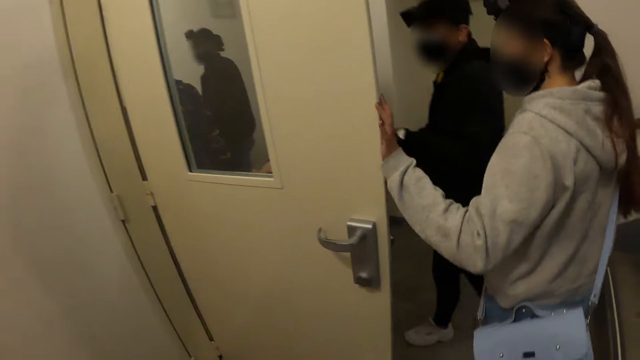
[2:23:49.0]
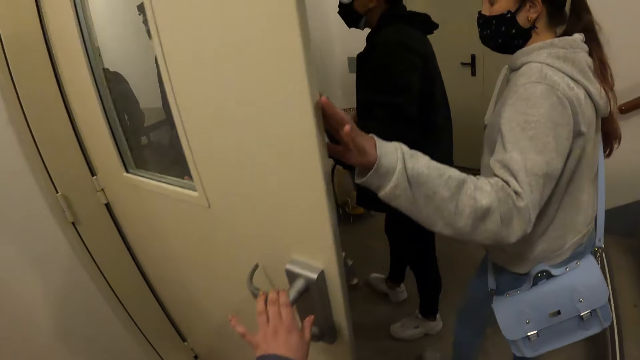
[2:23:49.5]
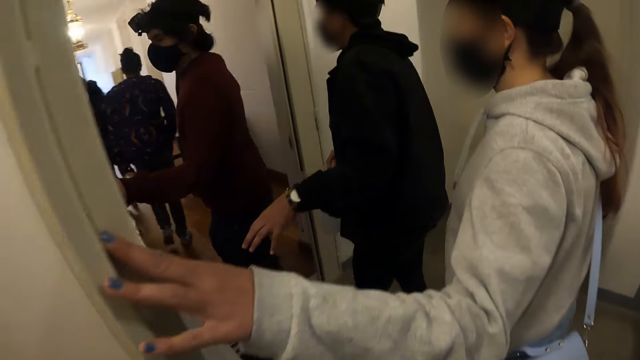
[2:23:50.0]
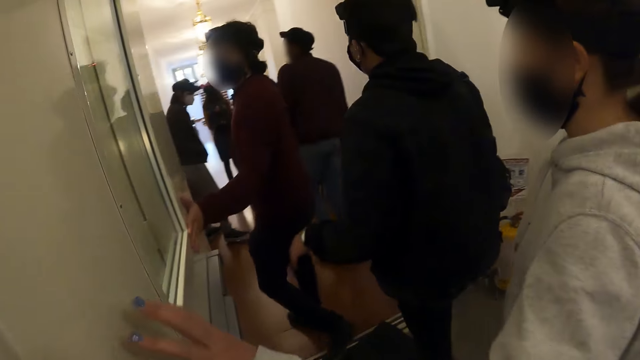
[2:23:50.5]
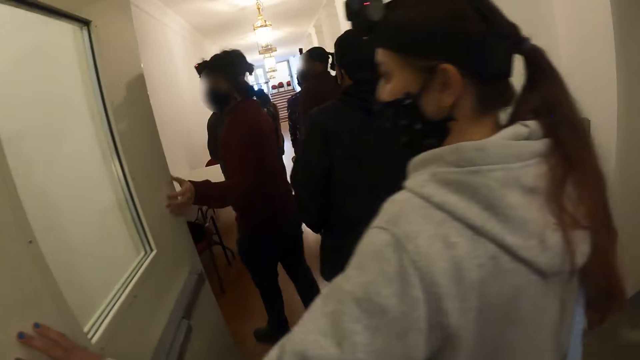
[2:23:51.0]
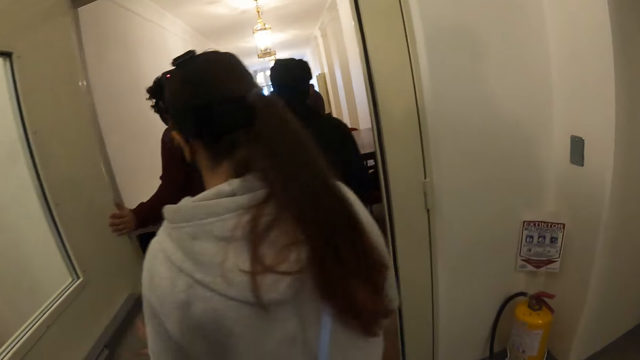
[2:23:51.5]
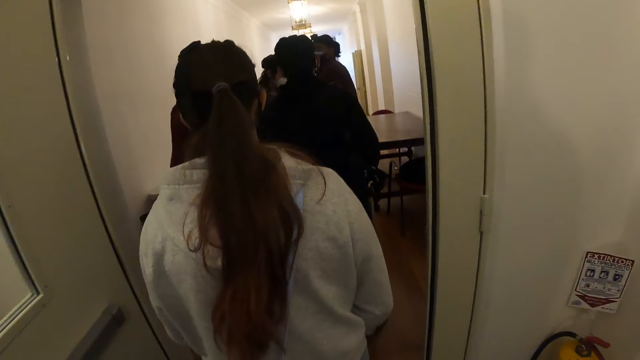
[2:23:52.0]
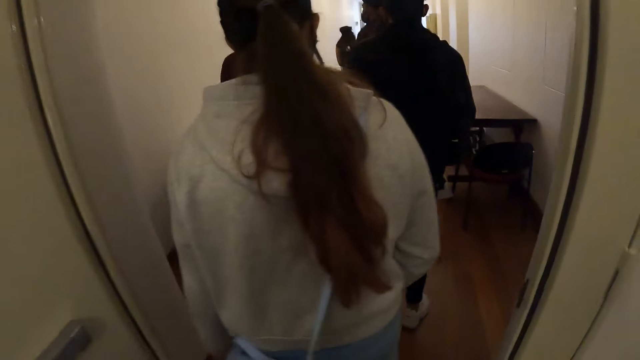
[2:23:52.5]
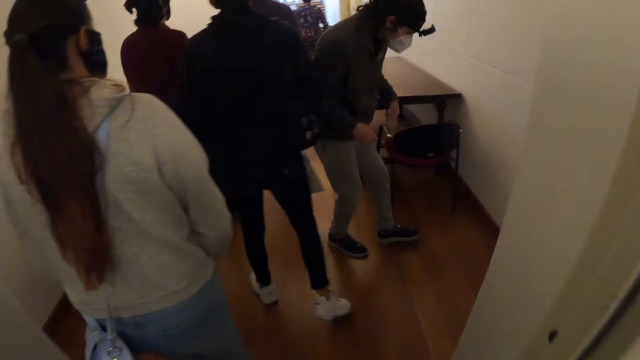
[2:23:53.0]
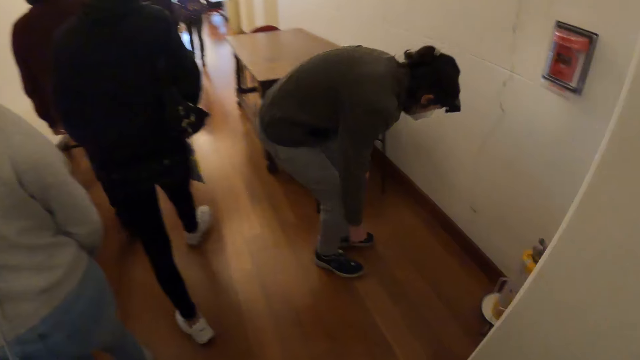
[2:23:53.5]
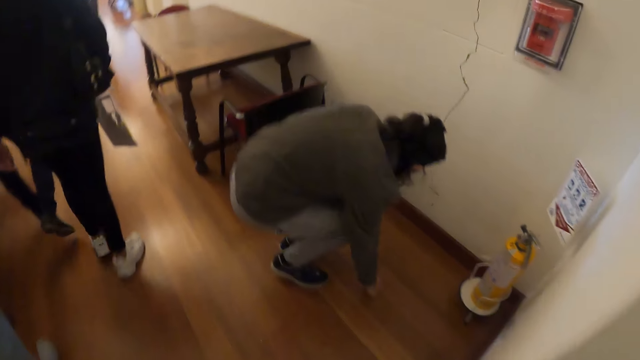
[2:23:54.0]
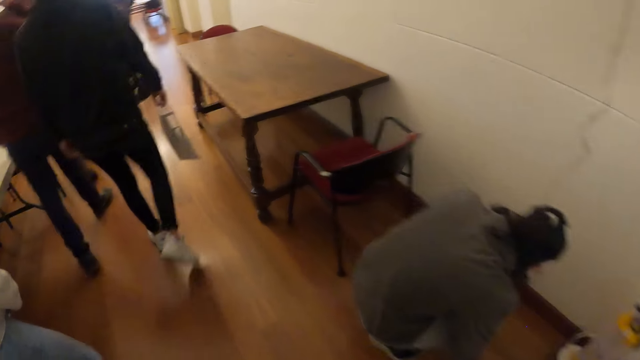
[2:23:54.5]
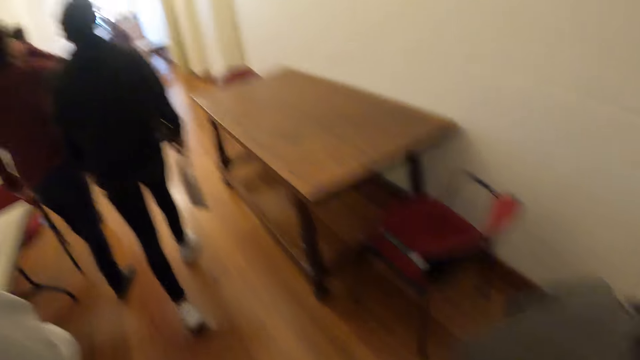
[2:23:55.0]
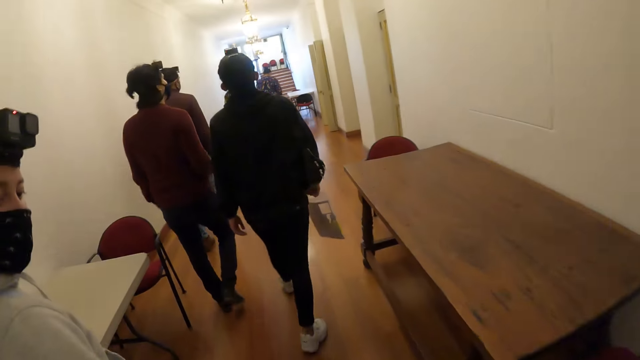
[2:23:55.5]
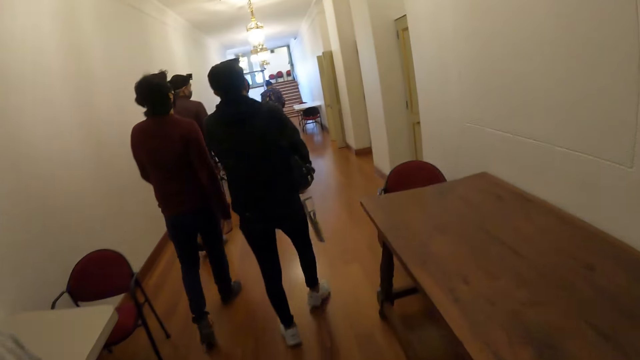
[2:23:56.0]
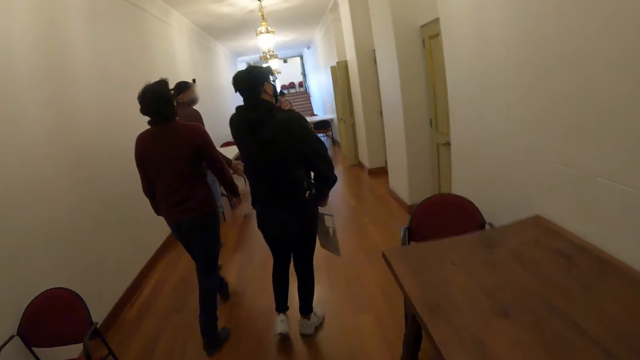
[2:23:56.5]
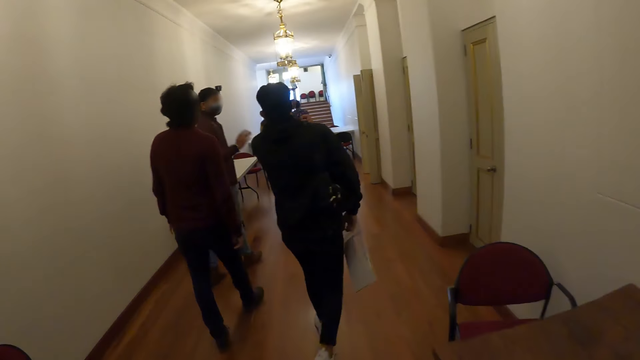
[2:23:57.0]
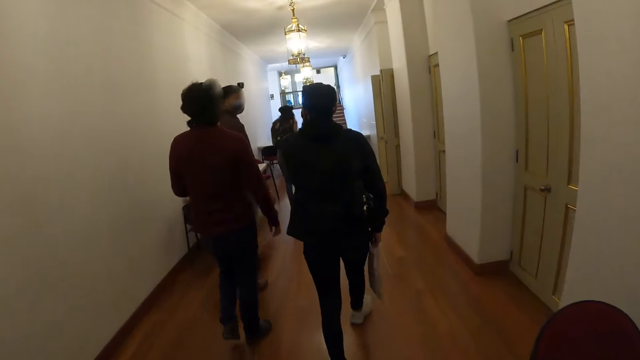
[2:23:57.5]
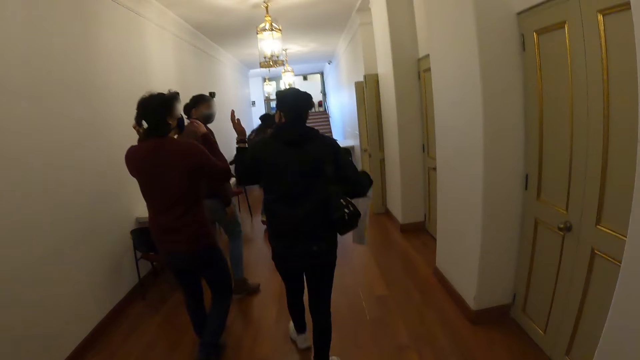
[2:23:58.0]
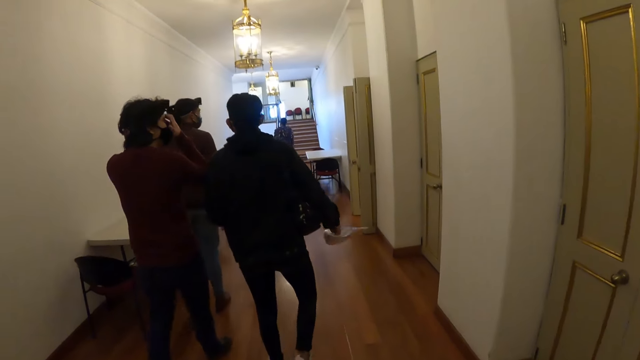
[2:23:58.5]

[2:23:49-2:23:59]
The camera wearer walks around in the building. They enter a corridor walkway.

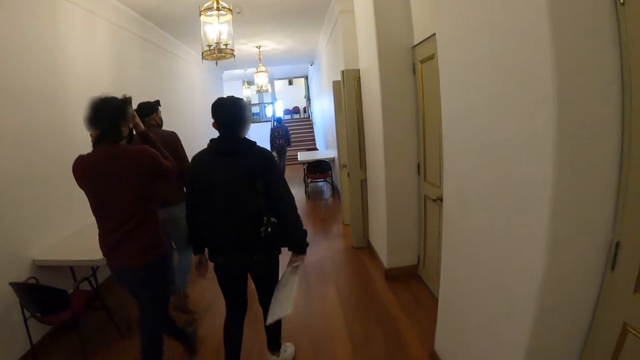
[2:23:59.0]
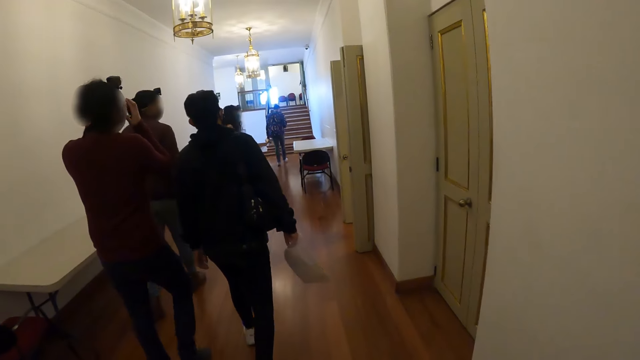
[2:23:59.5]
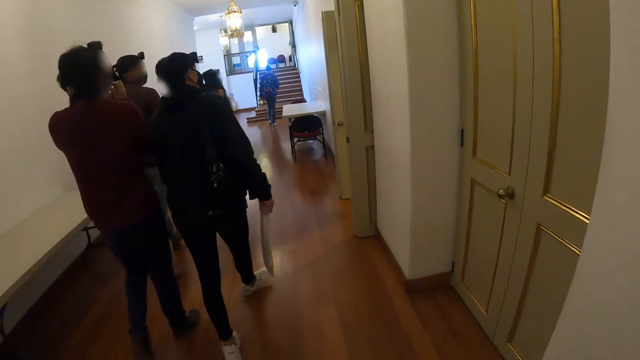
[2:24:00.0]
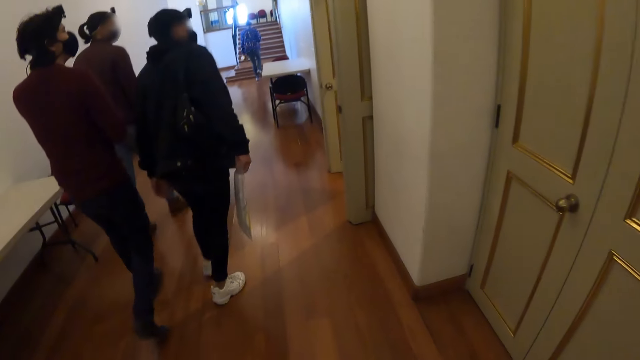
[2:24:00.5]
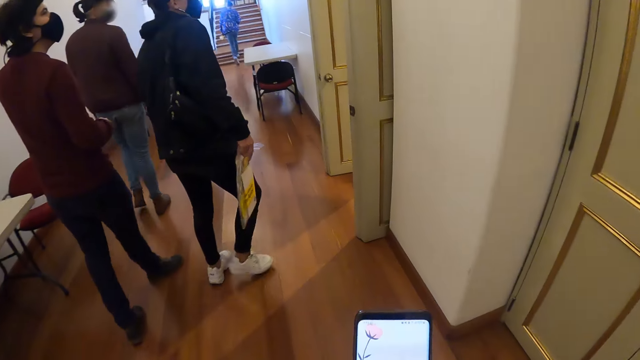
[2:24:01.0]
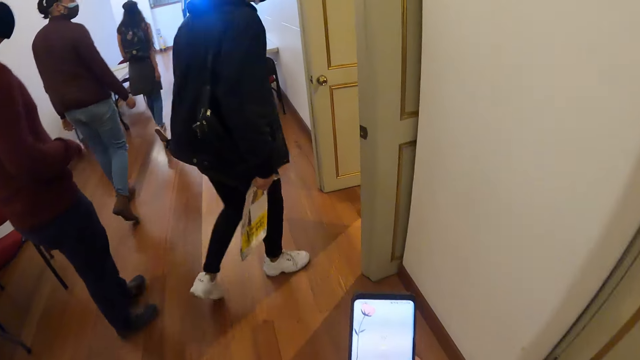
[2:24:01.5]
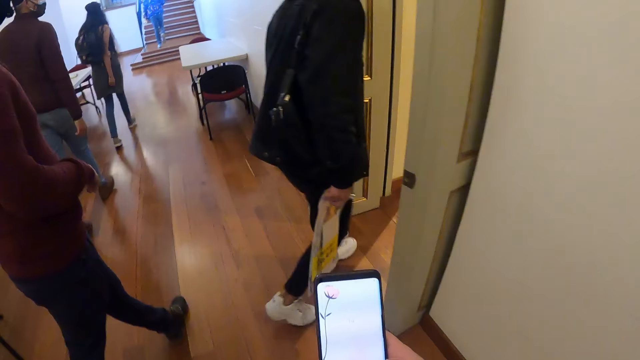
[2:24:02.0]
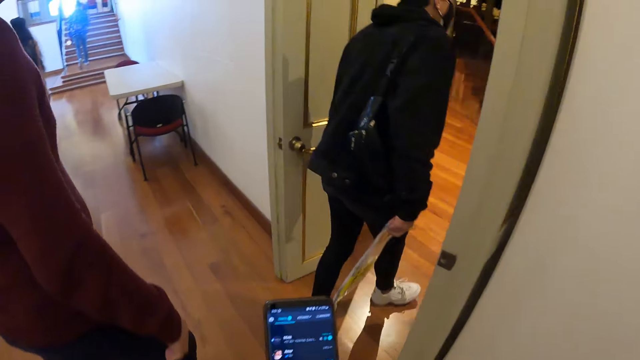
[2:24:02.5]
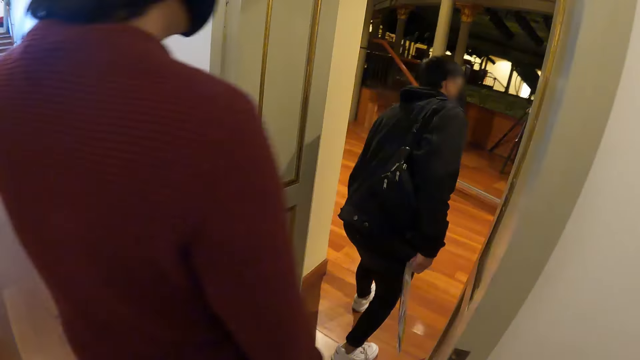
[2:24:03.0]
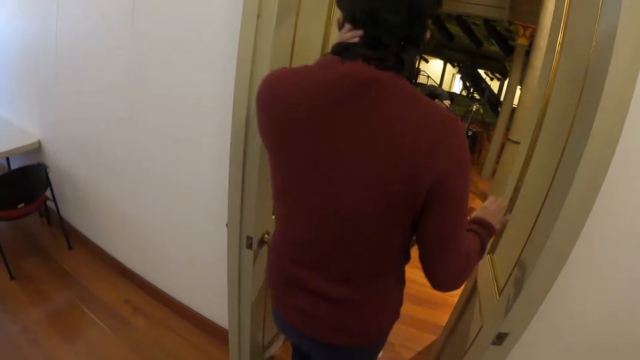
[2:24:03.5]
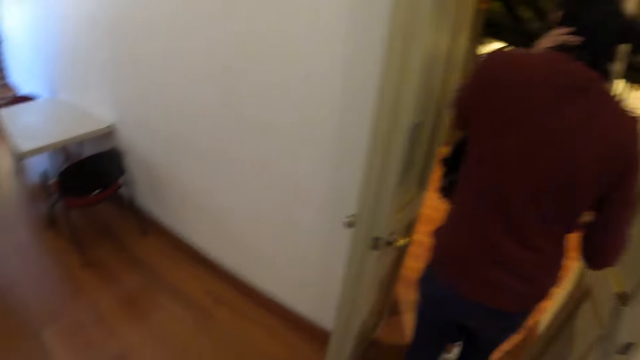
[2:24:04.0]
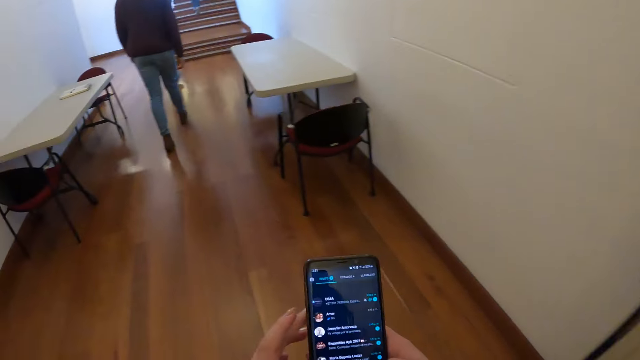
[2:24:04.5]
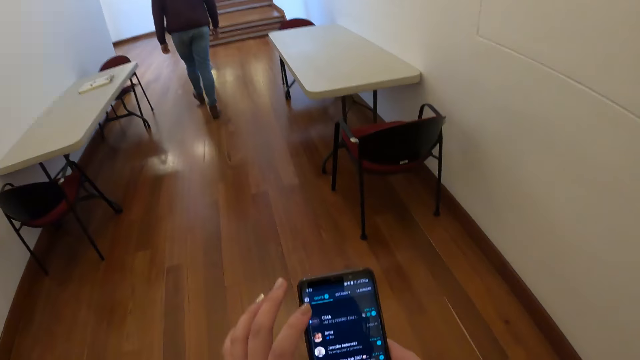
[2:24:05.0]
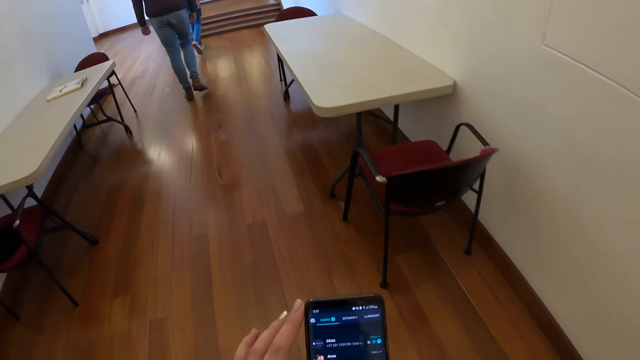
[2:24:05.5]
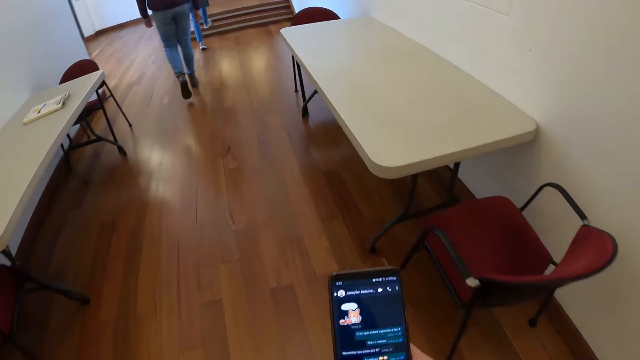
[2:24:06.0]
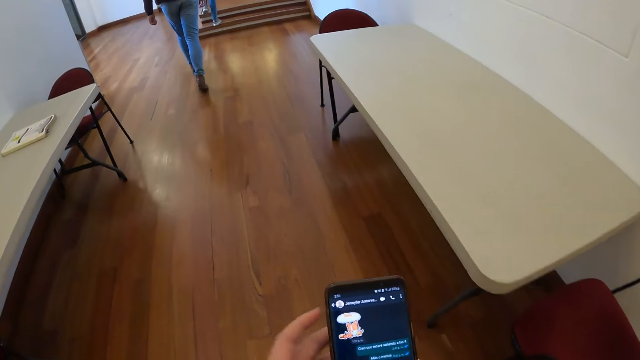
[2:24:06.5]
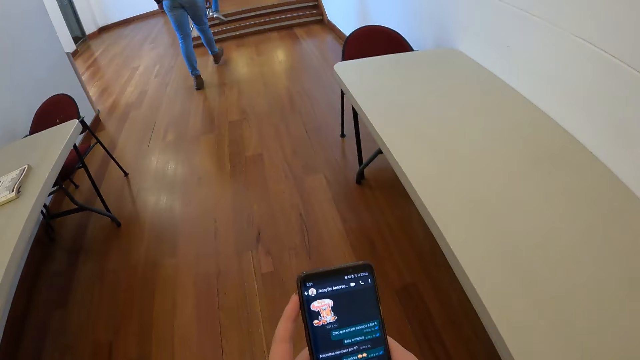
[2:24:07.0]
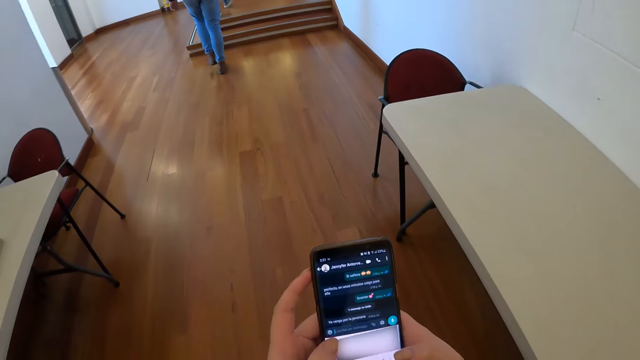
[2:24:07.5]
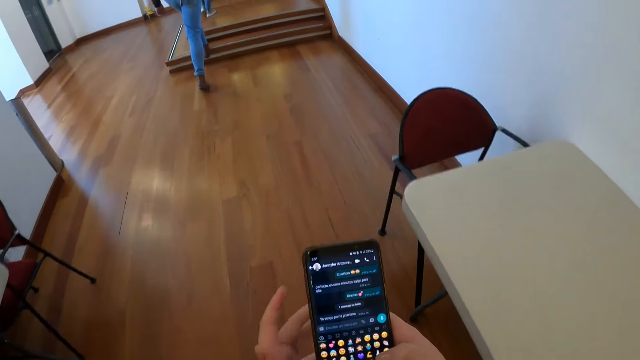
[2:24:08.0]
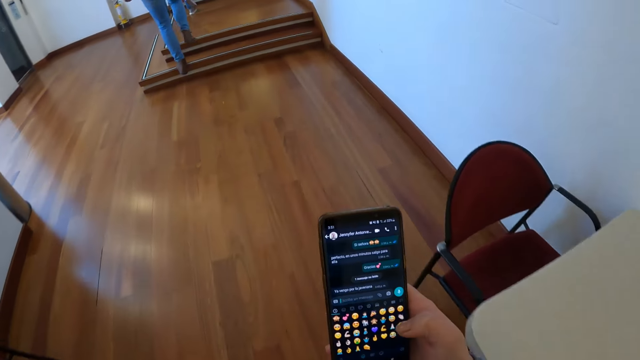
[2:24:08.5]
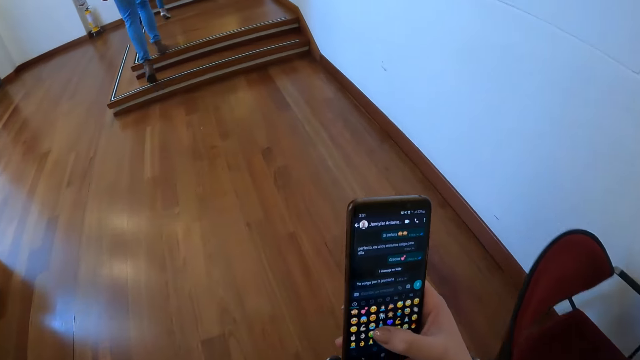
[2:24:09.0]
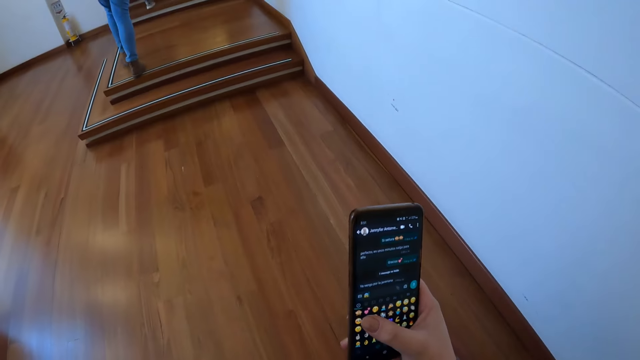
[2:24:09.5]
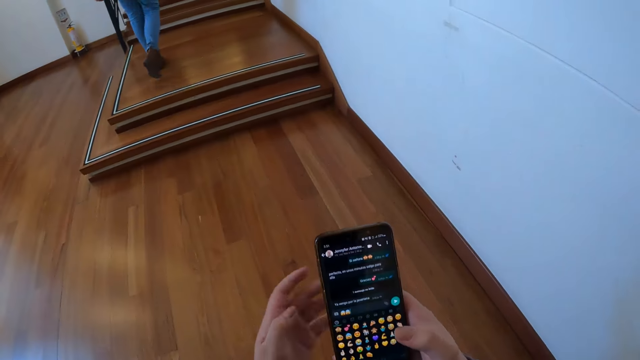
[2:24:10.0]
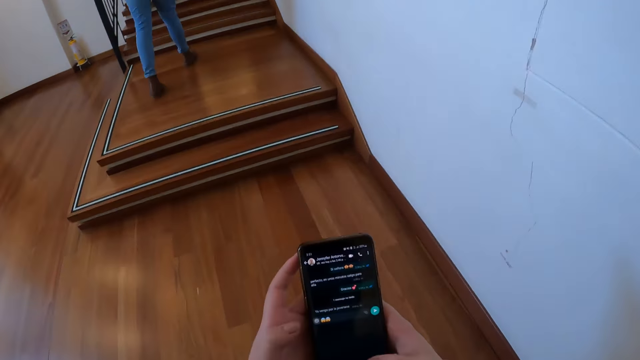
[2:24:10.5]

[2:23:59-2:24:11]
The camera wearer uses her phone. They look around in the building and walk around in the building. They operate the phone.
